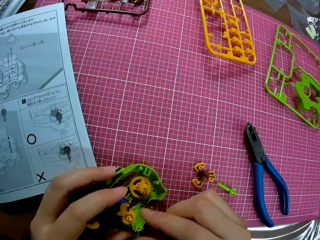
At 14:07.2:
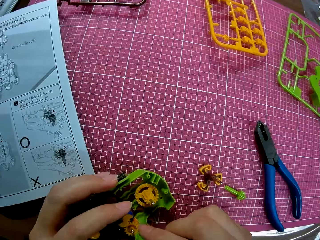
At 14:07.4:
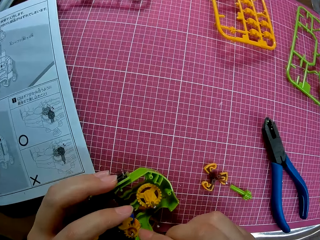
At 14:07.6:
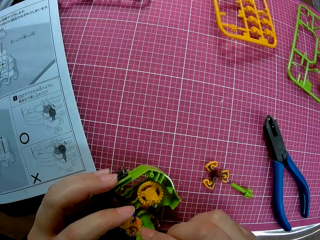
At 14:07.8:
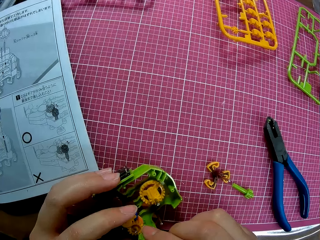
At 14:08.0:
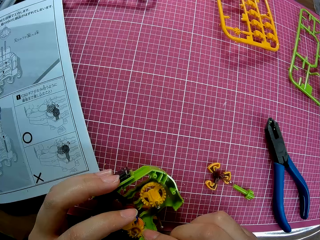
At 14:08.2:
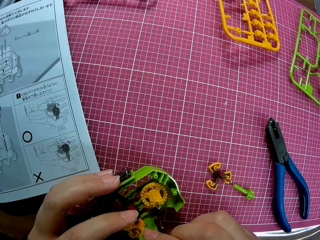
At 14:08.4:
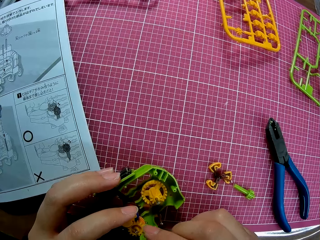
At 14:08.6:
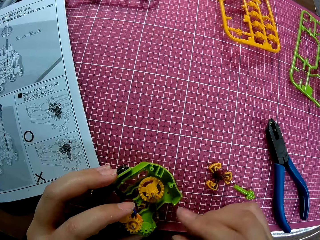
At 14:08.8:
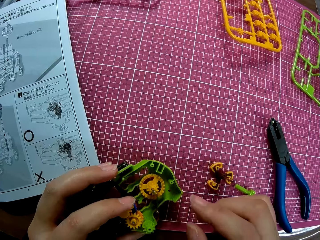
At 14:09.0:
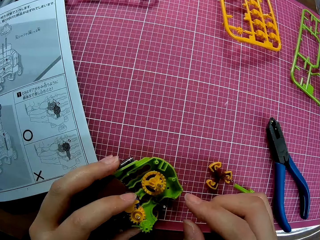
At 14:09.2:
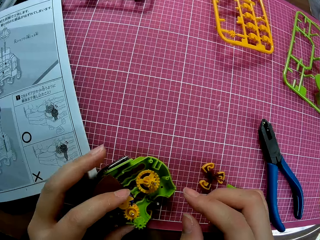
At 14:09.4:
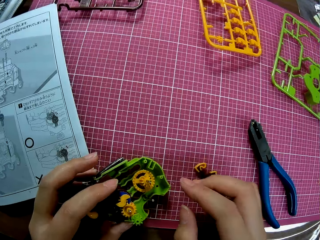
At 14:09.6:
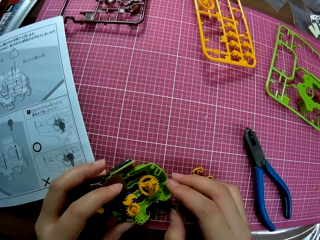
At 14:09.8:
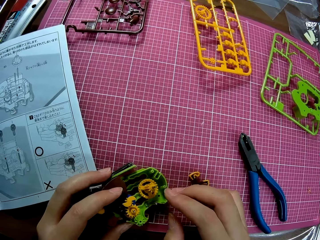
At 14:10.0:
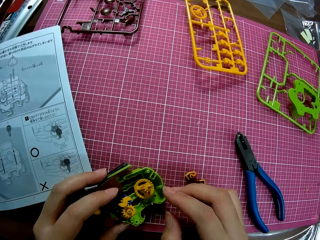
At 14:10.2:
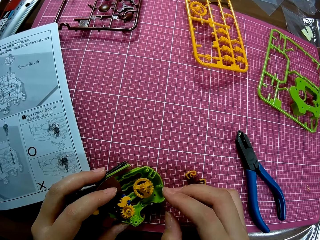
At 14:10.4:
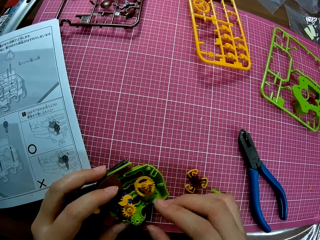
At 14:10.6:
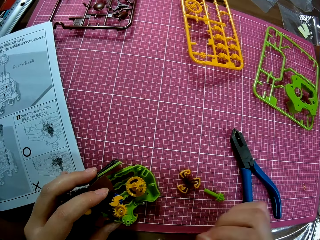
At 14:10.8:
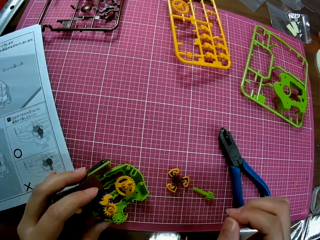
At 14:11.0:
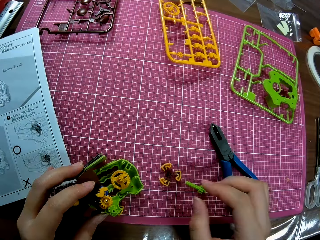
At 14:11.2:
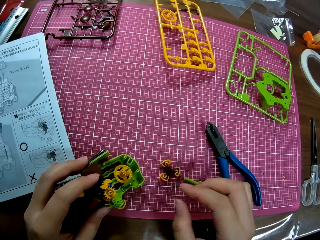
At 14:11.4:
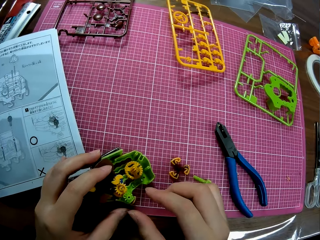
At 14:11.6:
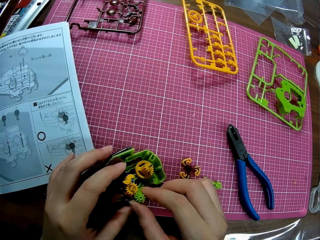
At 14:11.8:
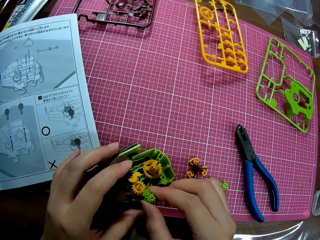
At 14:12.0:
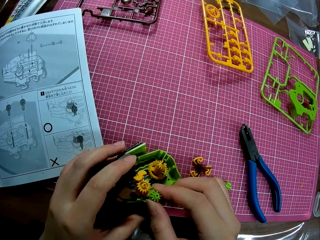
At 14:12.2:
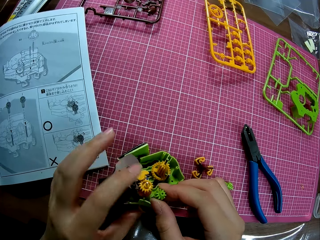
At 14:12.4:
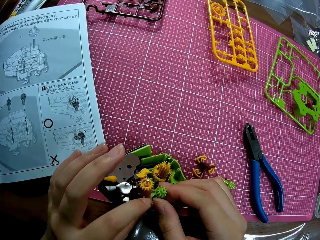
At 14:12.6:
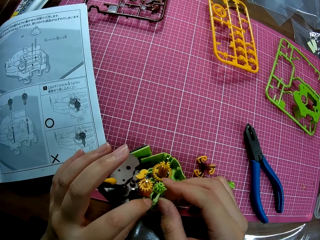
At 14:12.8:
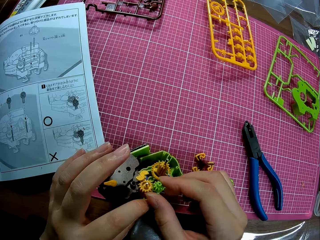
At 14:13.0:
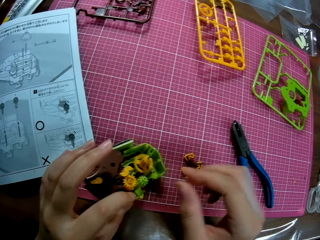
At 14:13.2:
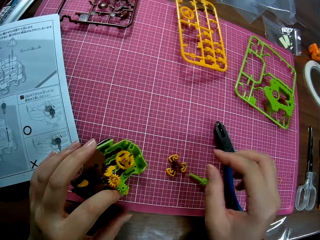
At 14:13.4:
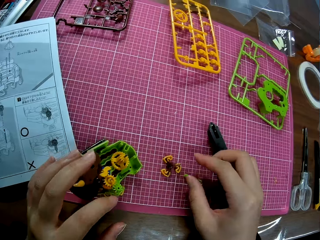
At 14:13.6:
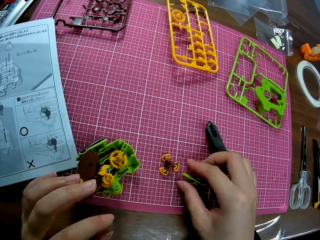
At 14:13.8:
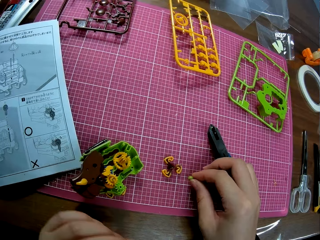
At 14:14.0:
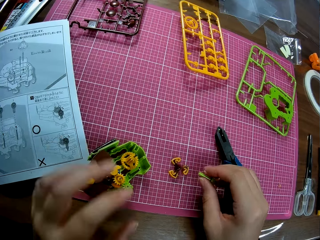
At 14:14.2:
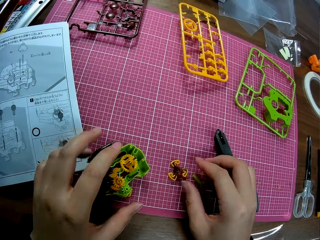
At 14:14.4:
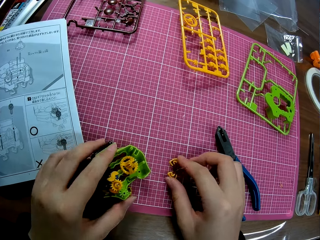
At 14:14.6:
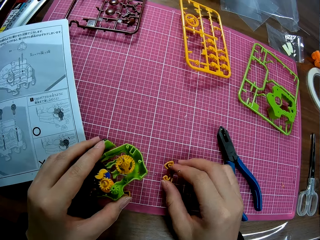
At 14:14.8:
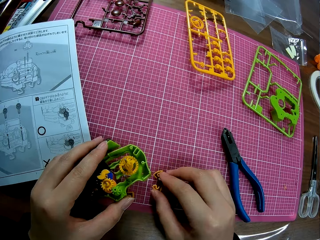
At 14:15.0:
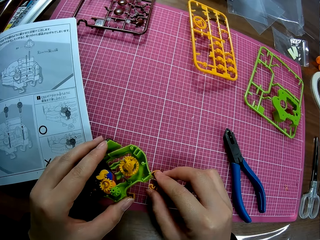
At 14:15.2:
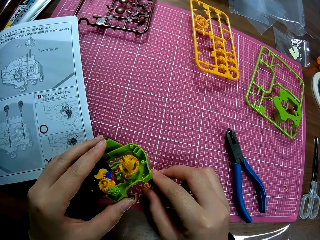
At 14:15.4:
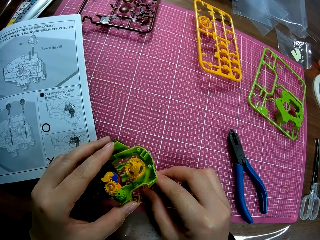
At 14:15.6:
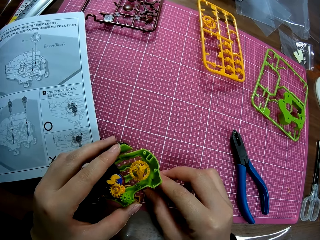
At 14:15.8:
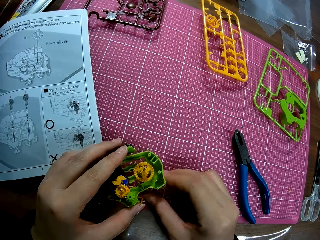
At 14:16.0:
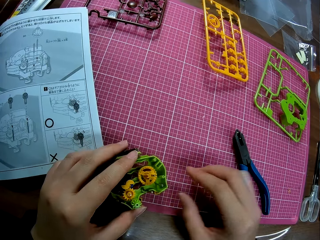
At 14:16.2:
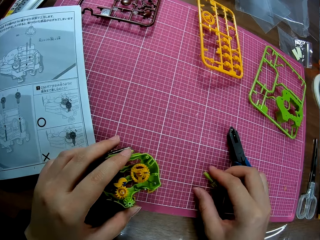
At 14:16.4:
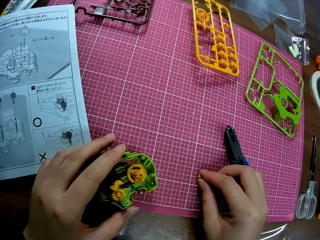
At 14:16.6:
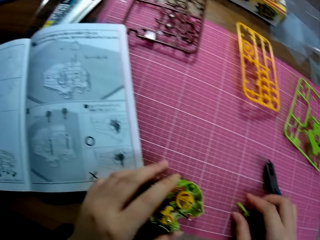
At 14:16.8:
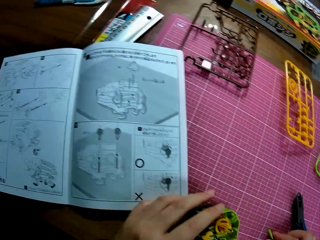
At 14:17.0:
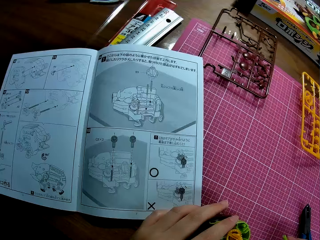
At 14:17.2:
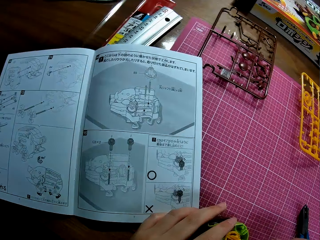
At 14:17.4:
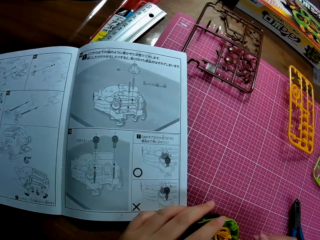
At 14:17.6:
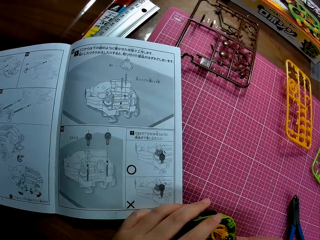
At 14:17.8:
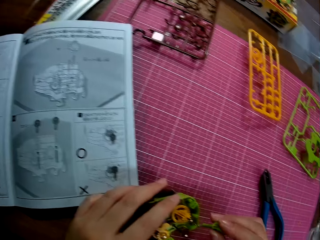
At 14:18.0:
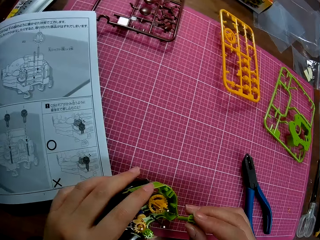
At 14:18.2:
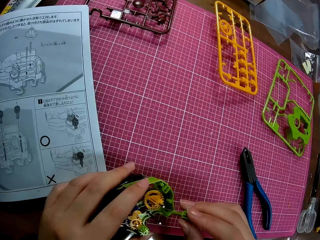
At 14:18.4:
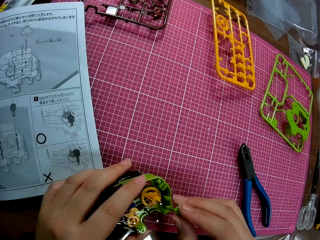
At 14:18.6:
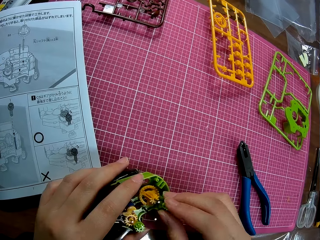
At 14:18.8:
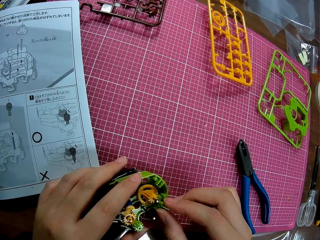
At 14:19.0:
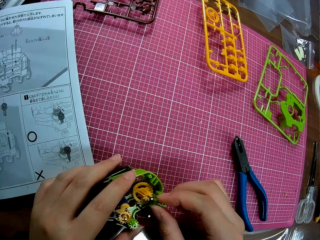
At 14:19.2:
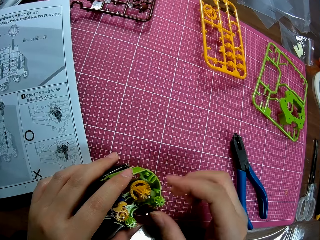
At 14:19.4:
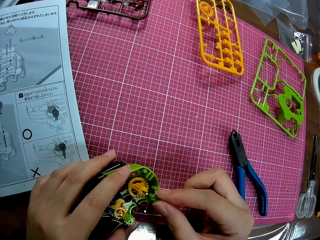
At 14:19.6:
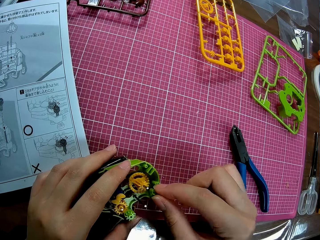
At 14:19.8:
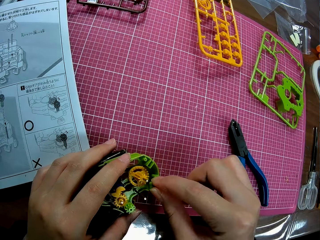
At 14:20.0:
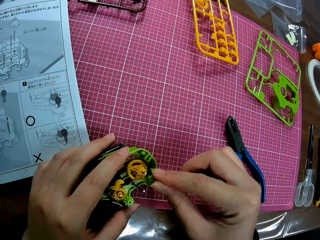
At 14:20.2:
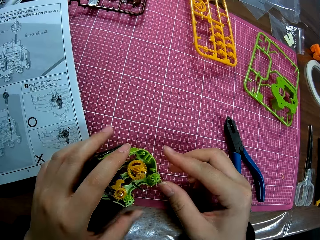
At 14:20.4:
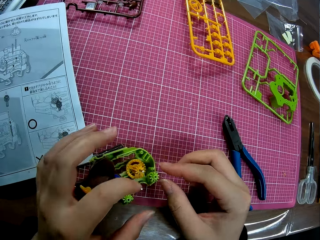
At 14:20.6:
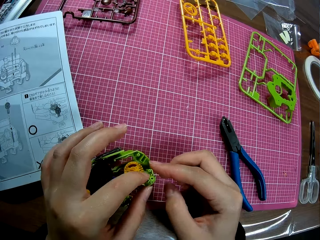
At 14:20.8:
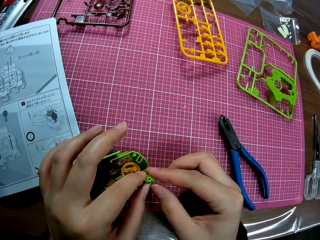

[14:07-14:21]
The camera wearer pulls his hand off the modeling piece. He pulls a modeling piece. He picks up a modeling piece and puts the modeling piece on the cutting mat. He picks up a modeling piece. He puts the model on the modeling piece. He picks up a modeling piece. He fixes the nut into the toy engine. He puts the modeling piece in the model.

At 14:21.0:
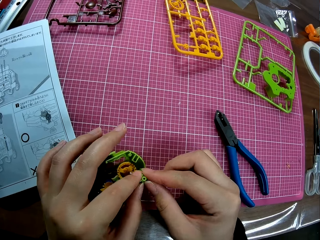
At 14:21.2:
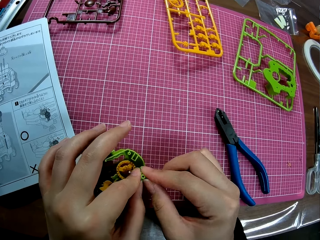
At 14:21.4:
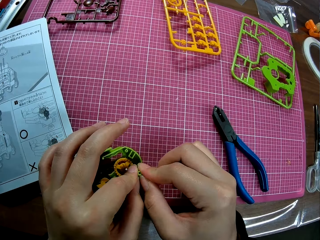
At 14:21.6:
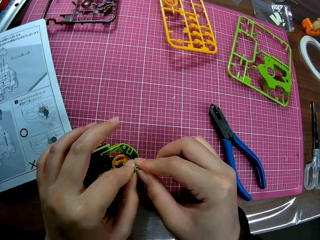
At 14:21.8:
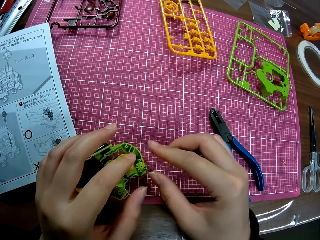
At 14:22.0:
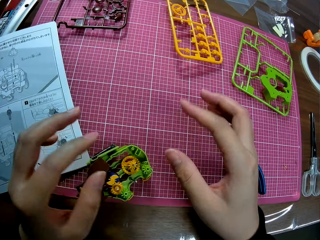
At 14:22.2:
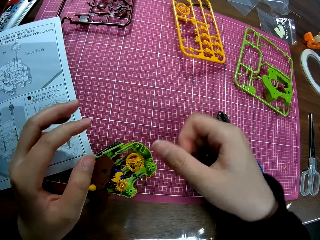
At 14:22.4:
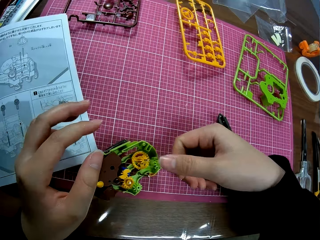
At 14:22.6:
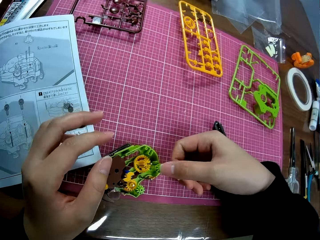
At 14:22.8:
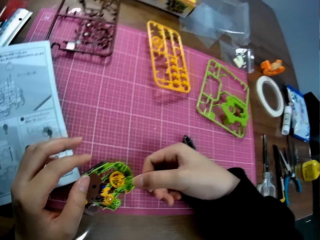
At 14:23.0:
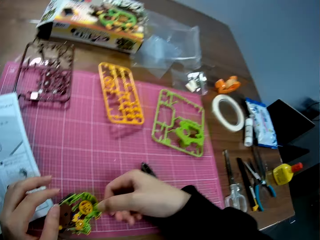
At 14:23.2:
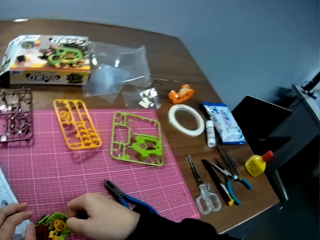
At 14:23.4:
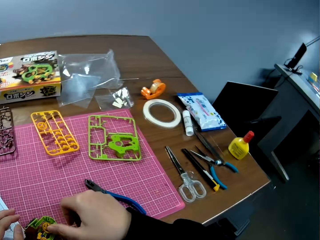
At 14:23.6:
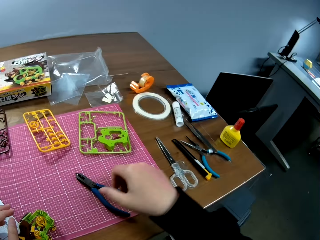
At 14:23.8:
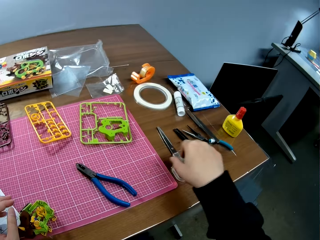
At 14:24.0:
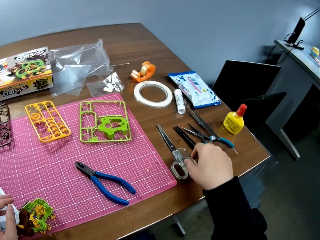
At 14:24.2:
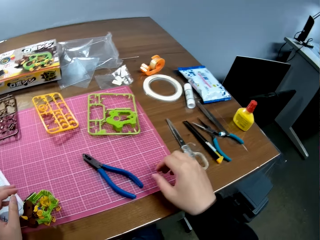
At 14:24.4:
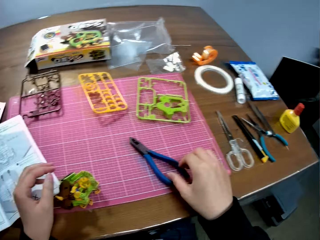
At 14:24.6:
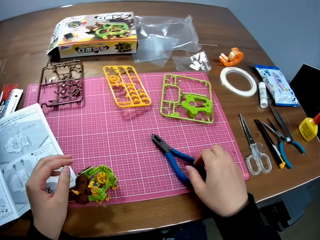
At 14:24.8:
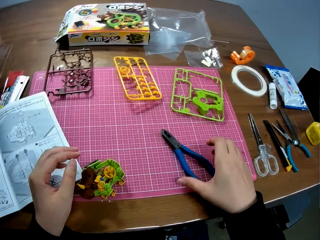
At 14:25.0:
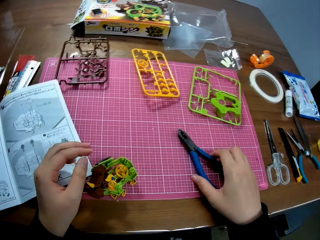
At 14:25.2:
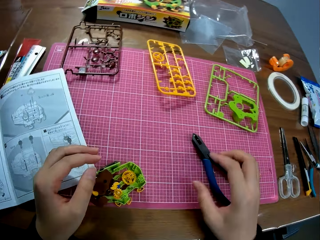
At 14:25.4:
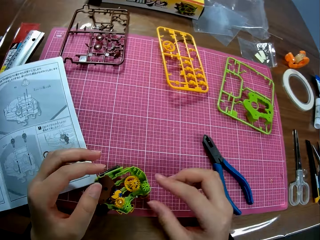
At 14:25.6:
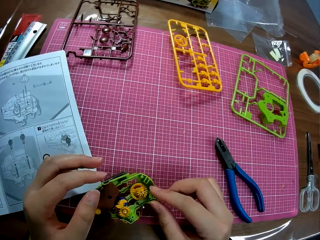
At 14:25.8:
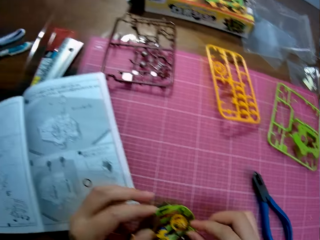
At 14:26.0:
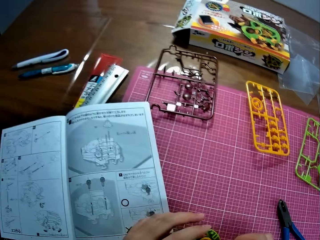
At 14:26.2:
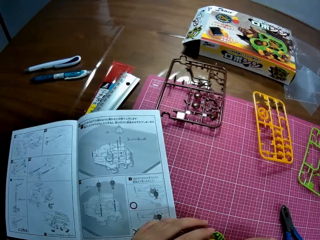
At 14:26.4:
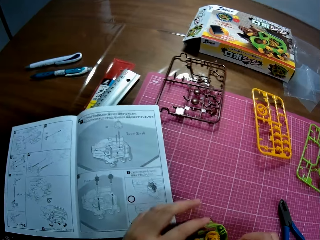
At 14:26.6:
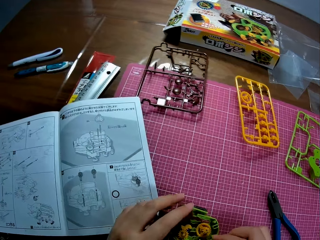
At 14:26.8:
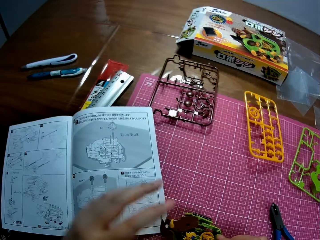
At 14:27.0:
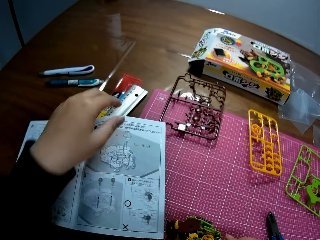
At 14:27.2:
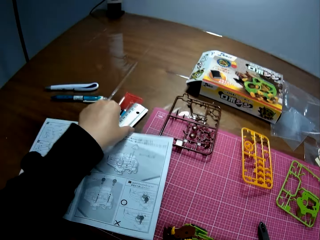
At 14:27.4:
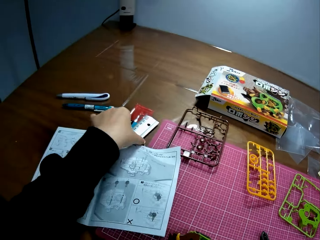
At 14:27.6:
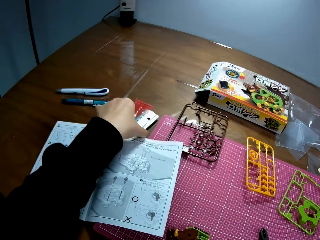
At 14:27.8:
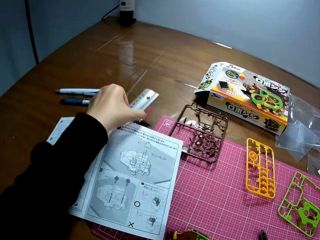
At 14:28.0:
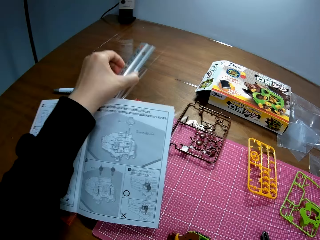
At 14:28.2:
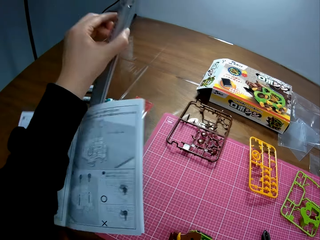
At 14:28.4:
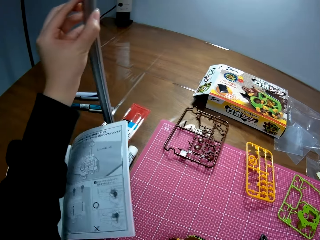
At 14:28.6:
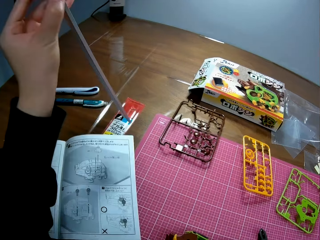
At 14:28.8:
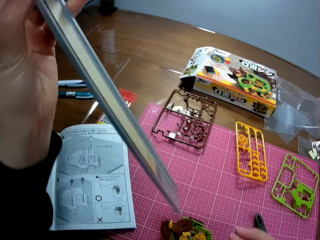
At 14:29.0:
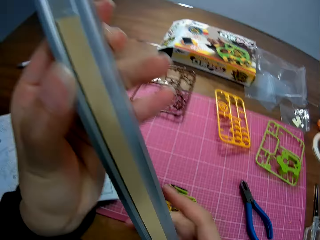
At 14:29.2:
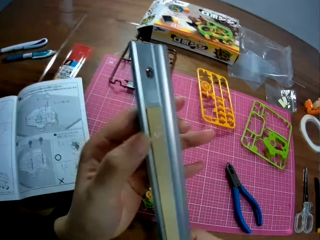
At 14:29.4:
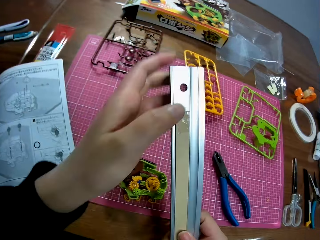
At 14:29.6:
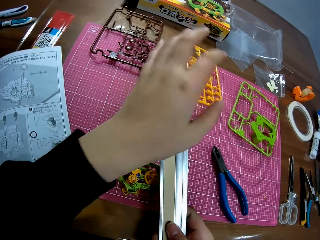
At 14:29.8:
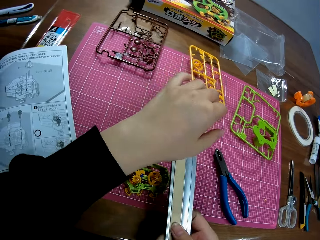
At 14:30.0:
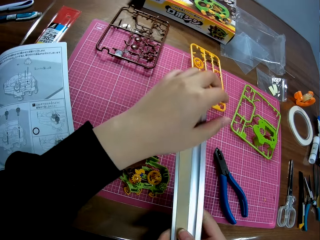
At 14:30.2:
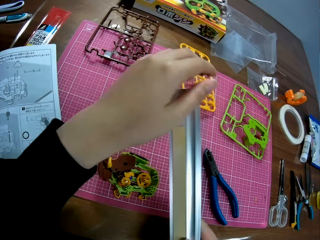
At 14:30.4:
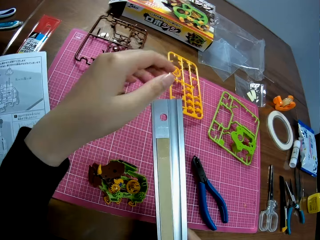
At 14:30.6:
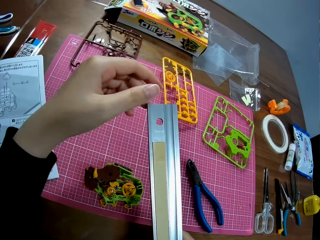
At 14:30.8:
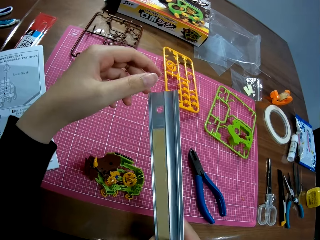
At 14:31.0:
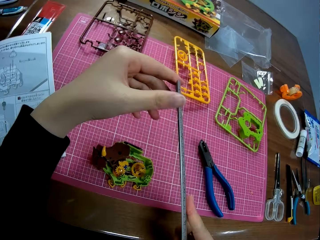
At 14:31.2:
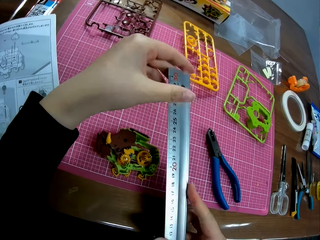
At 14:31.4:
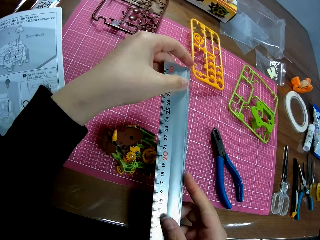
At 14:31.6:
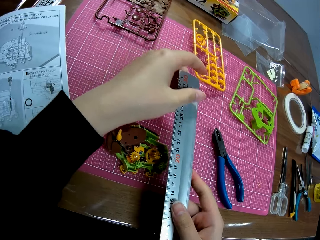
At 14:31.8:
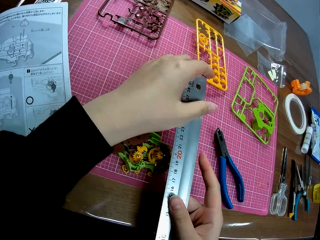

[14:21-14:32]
The camera wearer sticks a modeling piece on the model. They hold pliers. They pull their hand off the pliers. They hold the model with both hands. They pick up a ruler on the table. They hold the ruler with both hands. They flip the ruler.
